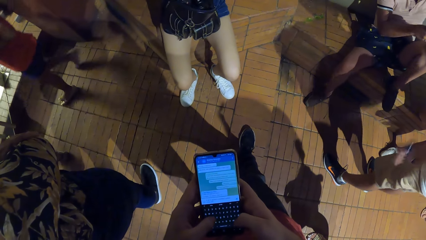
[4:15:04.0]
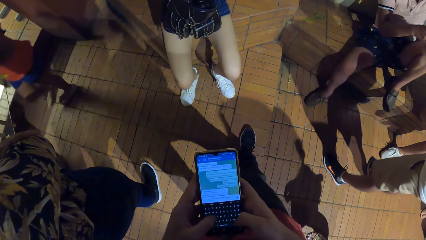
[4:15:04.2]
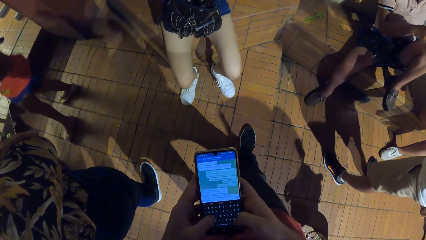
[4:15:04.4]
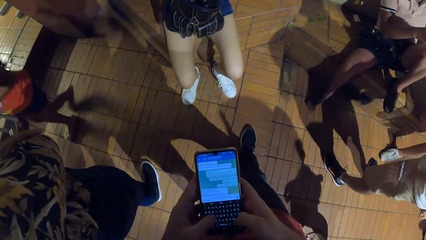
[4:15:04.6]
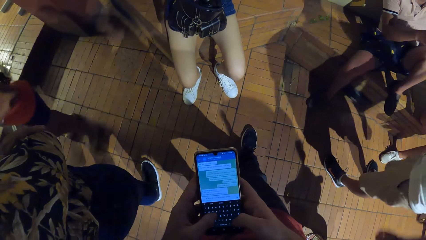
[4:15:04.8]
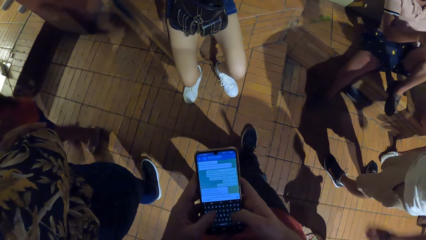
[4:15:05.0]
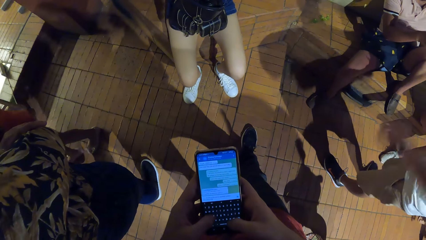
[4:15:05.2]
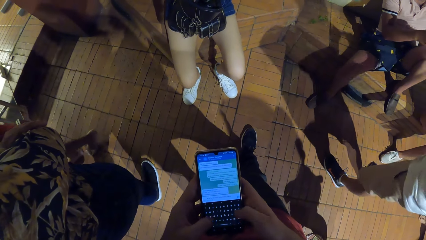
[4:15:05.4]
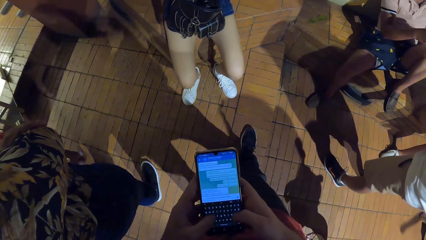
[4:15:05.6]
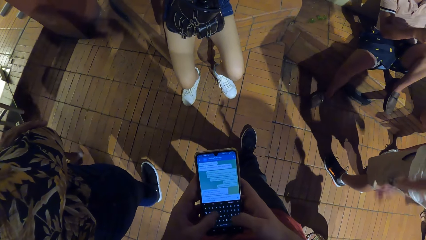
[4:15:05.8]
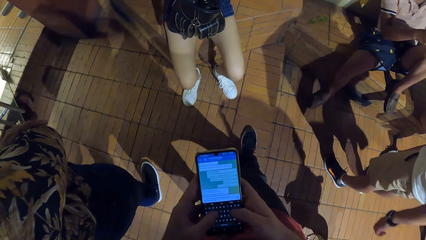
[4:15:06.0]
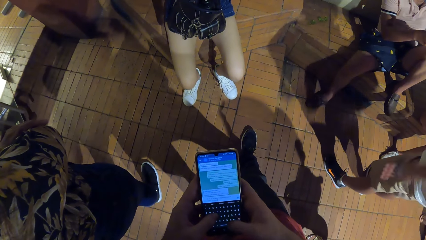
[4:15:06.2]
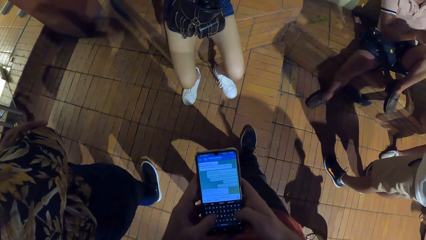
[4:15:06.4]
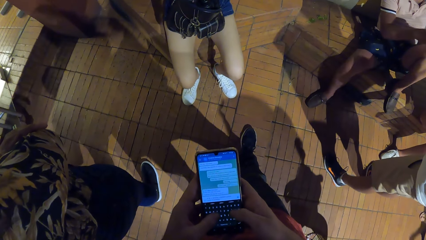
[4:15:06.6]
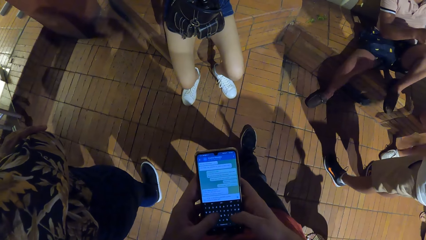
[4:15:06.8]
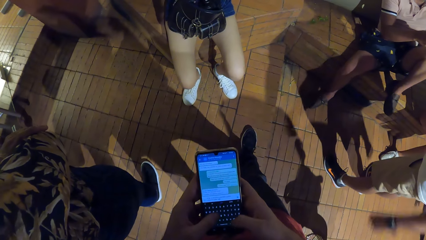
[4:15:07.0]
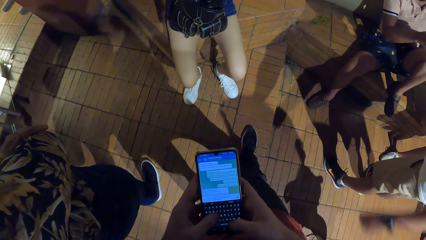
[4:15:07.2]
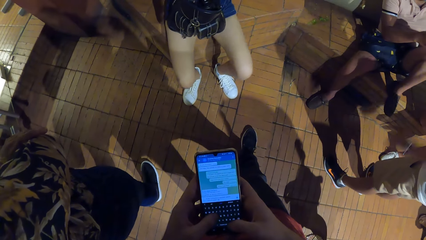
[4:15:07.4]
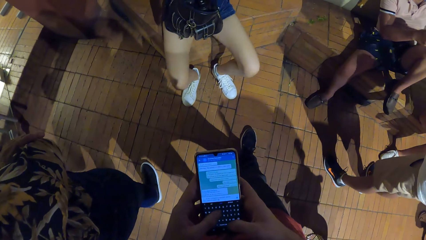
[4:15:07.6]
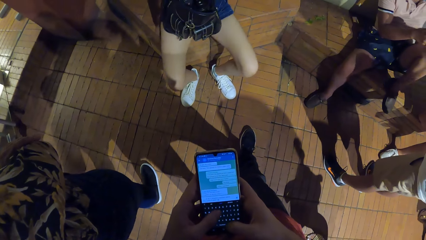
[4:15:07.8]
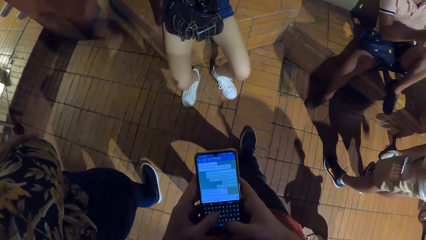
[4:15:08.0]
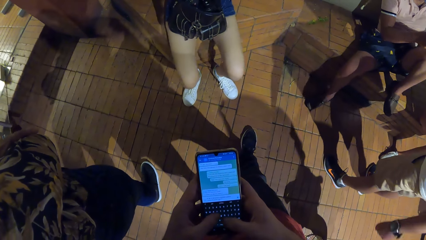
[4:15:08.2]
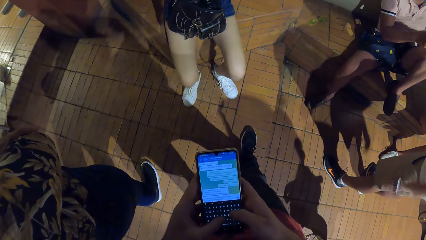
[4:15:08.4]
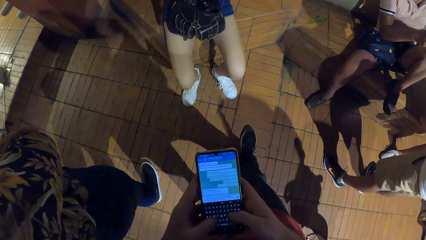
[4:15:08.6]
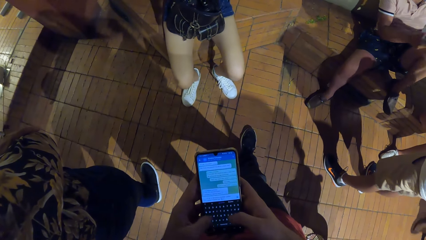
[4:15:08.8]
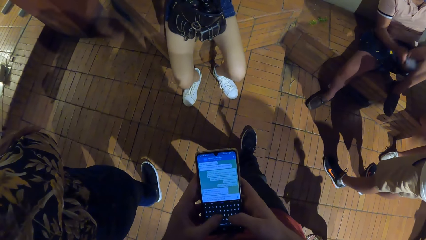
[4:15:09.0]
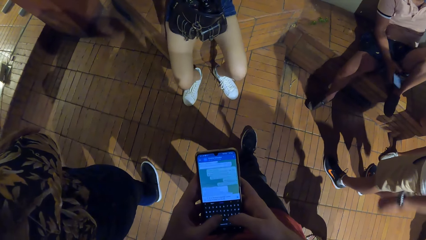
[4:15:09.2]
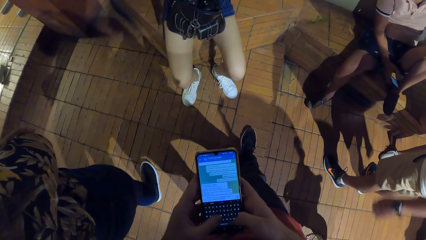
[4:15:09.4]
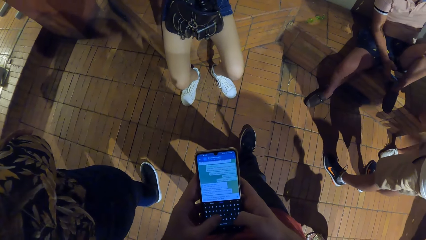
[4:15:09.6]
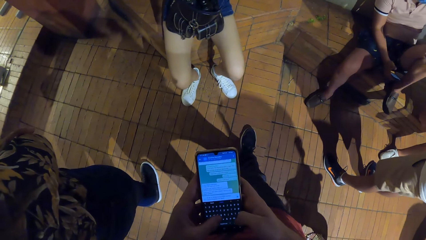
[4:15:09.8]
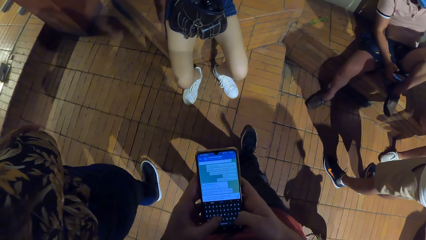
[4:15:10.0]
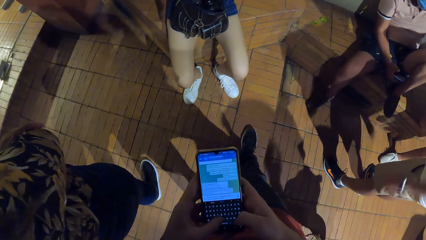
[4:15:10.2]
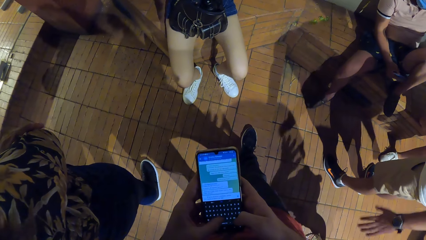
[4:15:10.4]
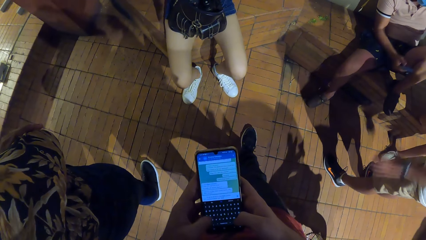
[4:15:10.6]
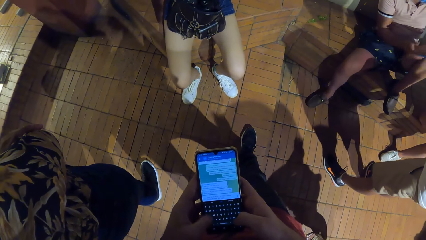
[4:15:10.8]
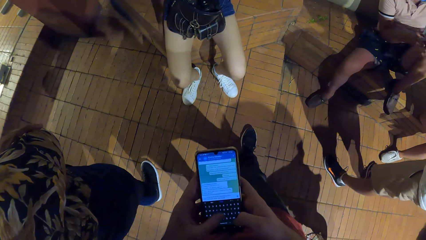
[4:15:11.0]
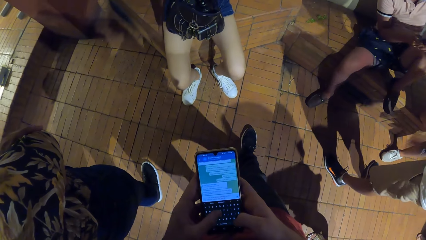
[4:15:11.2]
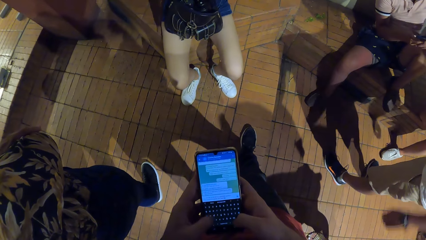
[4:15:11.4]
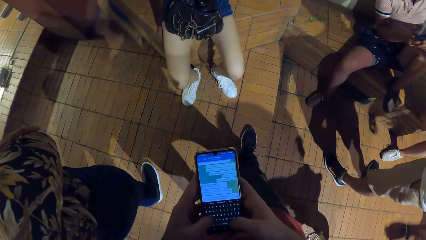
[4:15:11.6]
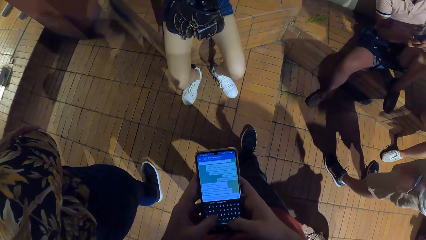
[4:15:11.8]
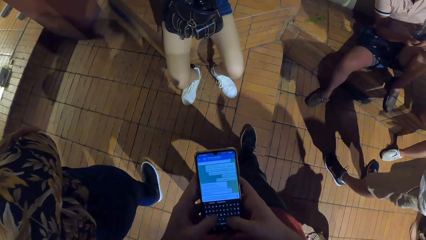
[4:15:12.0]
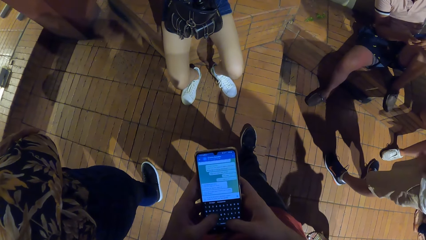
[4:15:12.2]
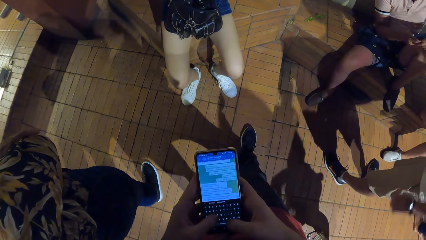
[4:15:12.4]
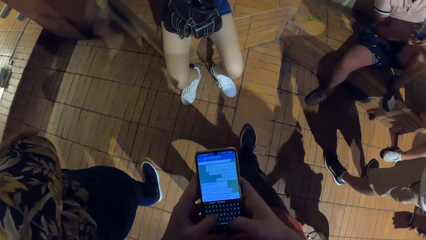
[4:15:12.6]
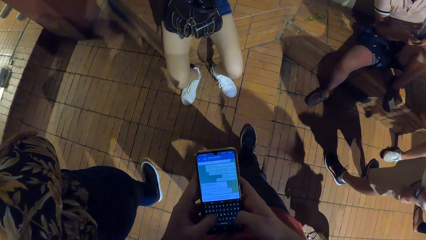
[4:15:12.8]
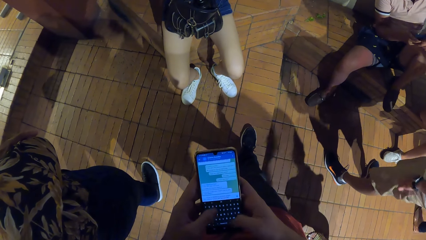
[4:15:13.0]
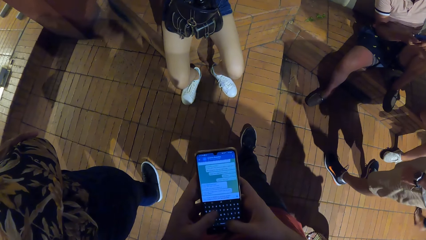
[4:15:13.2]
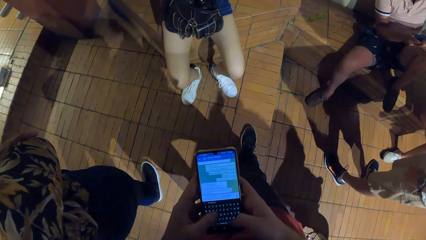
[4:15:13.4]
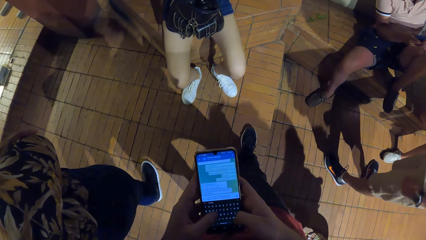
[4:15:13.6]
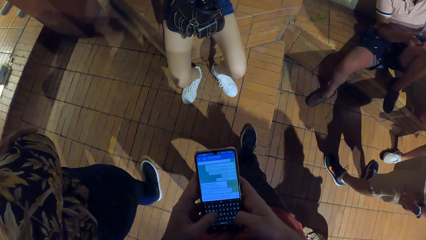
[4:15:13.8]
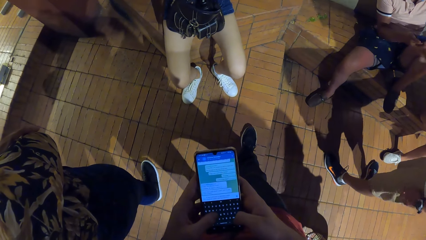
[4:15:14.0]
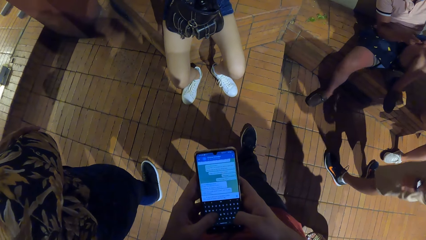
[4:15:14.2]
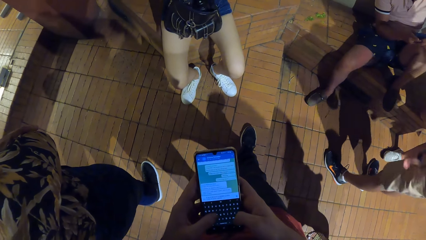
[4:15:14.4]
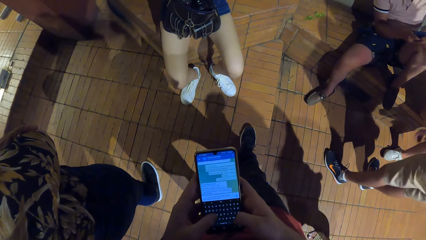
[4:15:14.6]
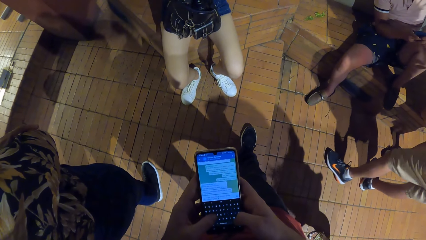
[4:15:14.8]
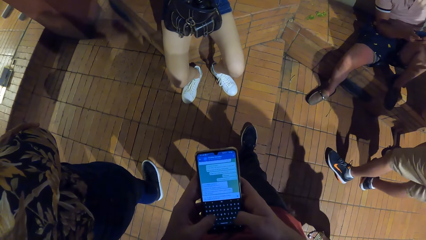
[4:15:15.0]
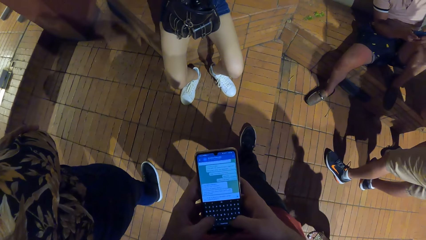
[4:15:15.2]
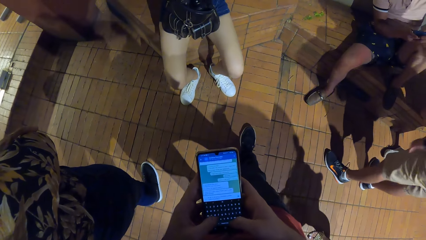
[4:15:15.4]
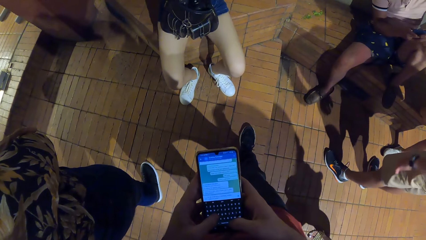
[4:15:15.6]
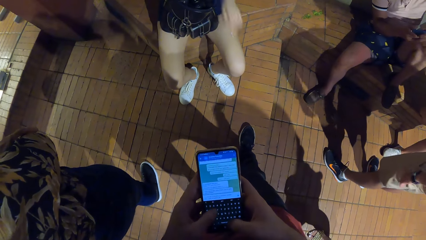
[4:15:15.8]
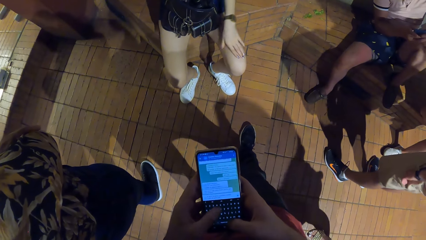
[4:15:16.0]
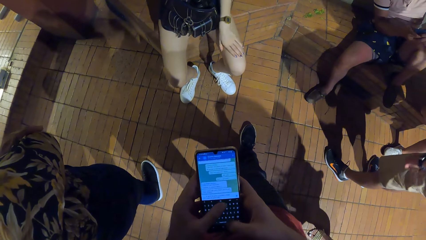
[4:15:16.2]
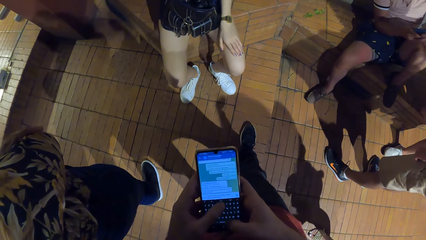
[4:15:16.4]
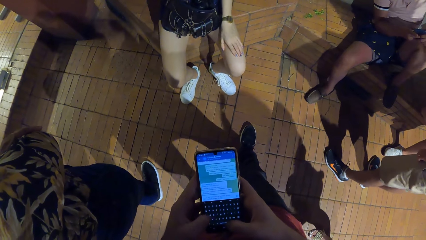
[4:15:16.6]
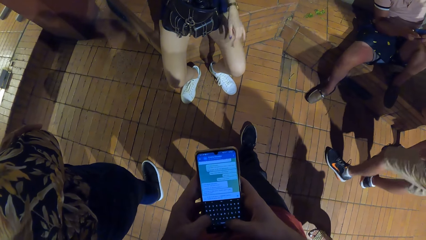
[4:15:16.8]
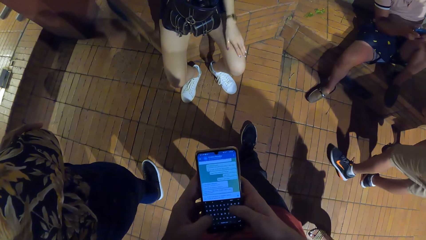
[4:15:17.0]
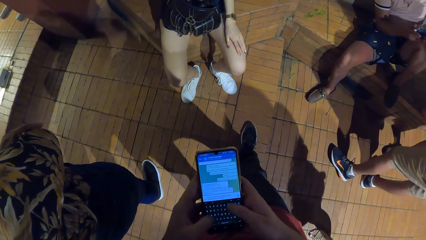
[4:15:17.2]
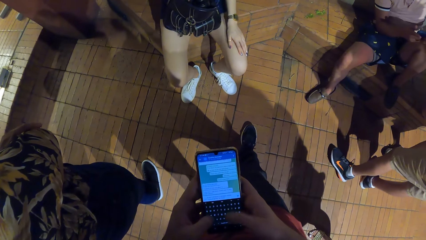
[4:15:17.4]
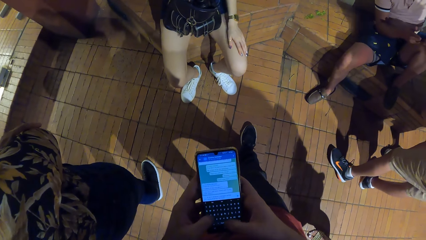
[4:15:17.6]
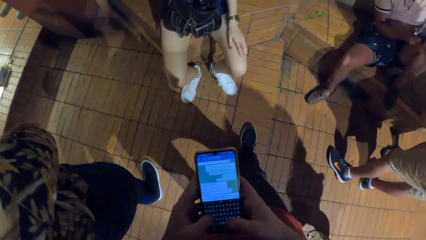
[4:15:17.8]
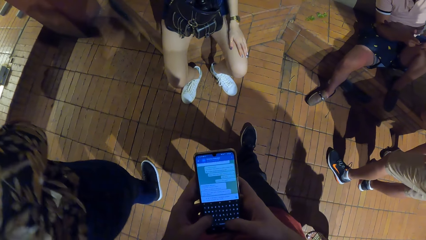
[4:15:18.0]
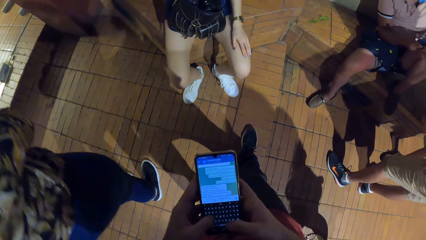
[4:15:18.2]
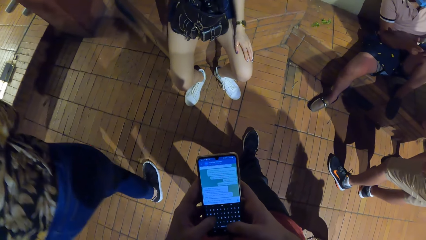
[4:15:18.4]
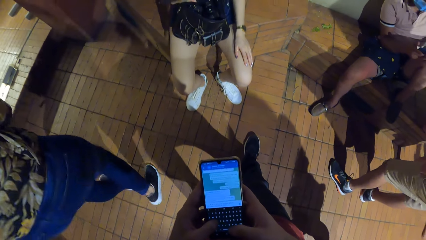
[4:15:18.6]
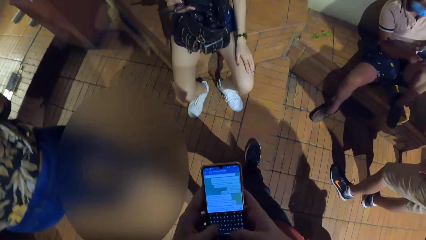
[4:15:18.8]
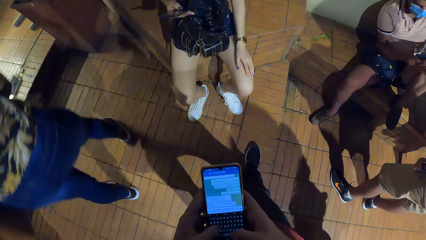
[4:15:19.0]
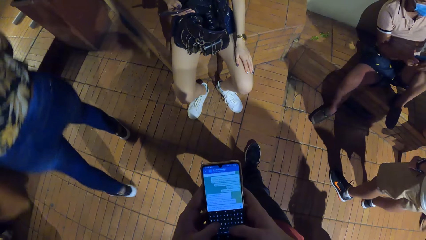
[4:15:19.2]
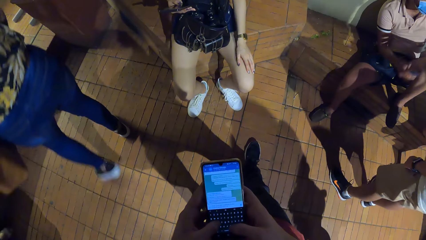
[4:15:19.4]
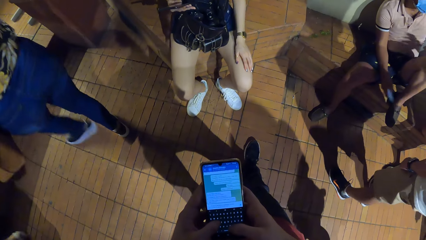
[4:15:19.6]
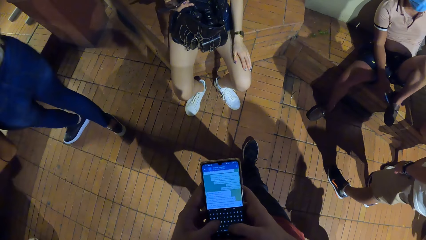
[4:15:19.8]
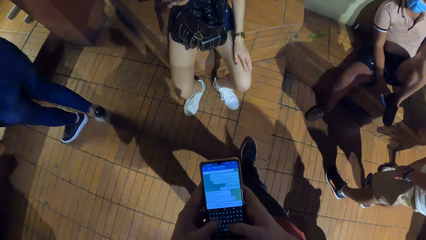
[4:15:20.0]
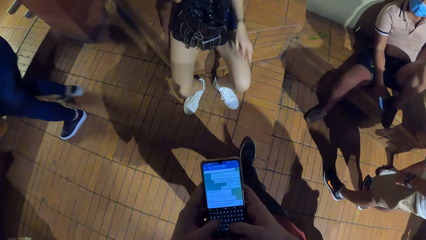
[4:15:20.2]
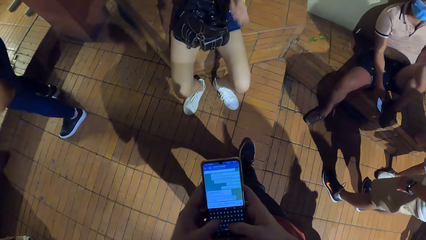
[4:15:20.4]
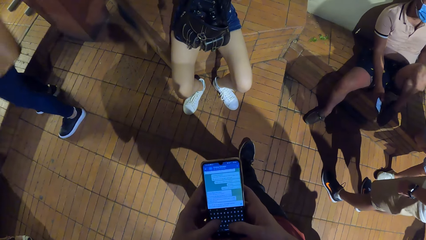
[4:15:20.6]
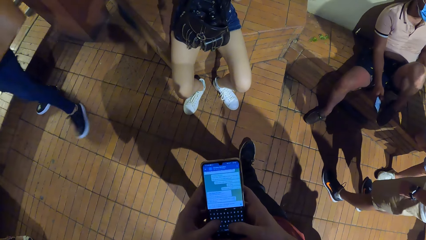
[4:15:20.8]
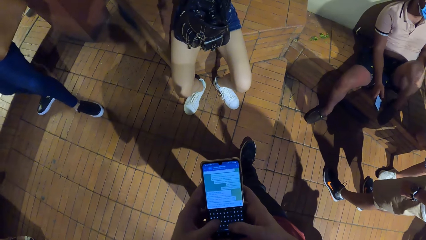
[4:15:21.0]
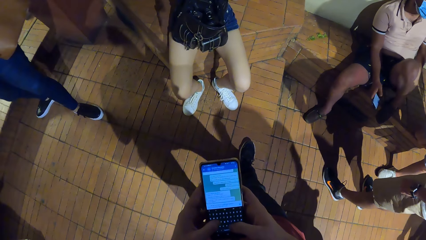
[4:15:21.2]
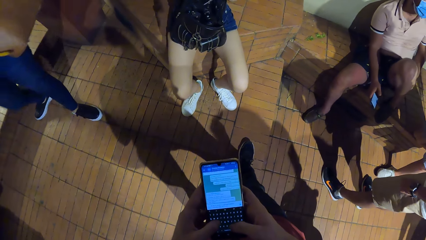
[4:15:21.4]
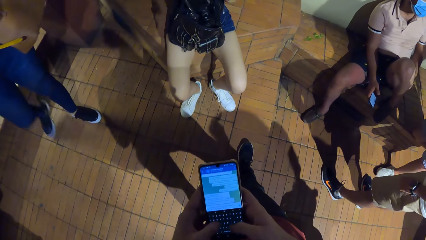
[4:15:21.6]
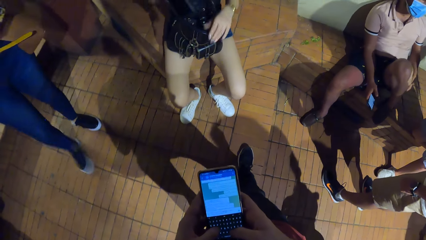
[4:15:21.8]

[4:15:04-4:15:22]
The woman holds her leg. The camera wearer operates the phone with both hands. The woman operates the phone with her right hand. A man holds the phone with his right hand.
